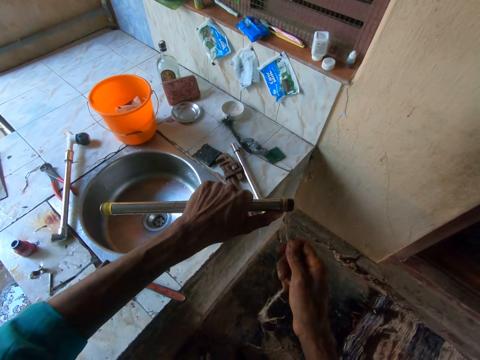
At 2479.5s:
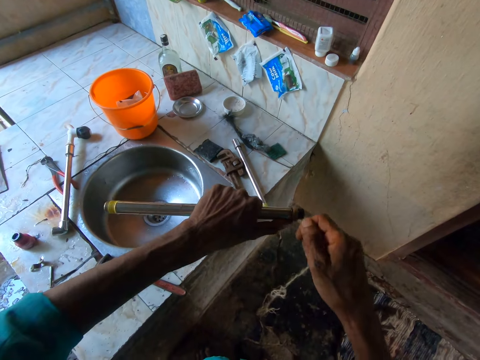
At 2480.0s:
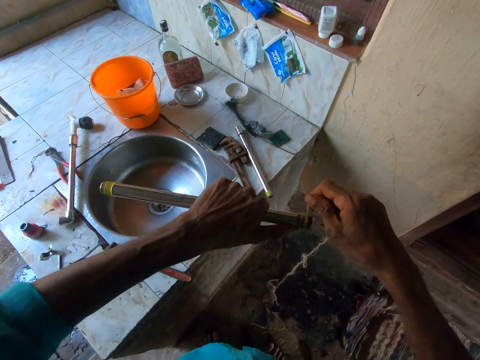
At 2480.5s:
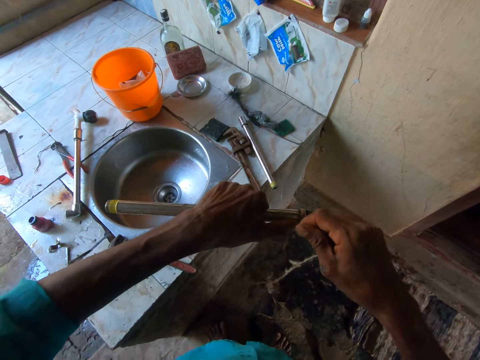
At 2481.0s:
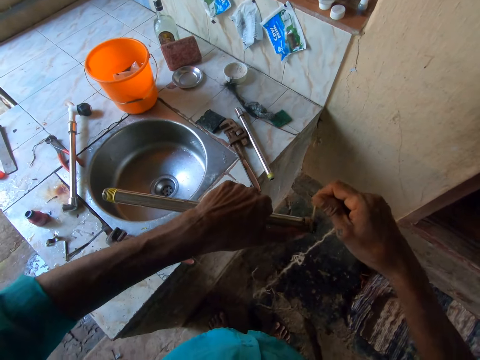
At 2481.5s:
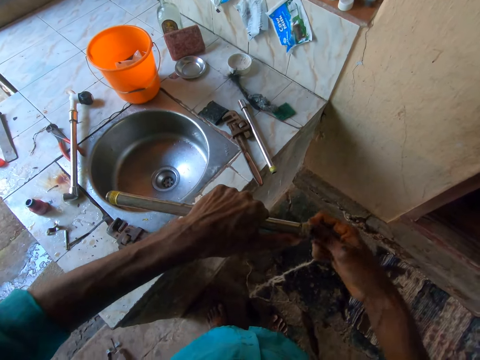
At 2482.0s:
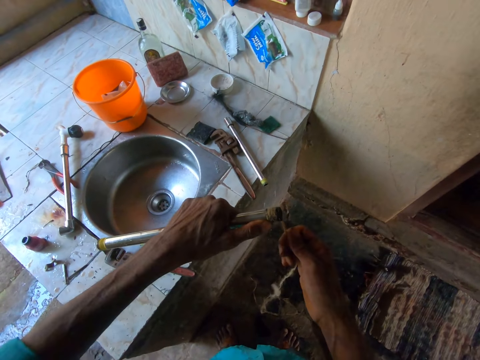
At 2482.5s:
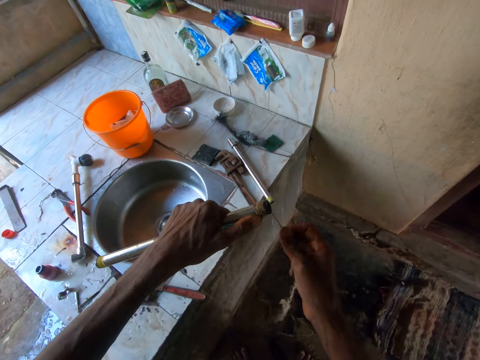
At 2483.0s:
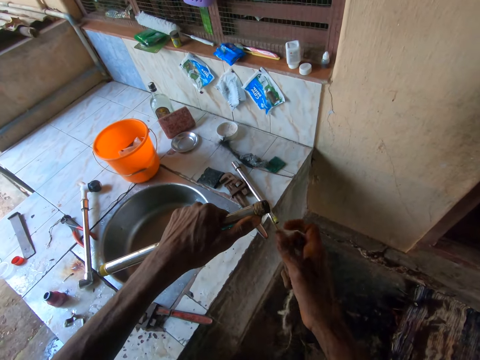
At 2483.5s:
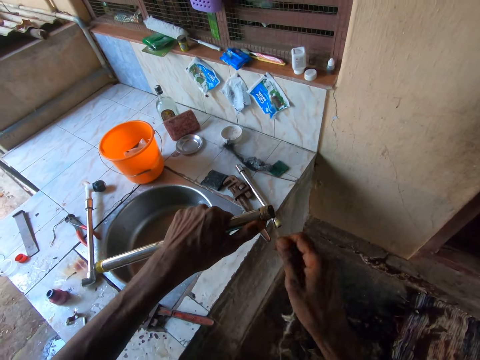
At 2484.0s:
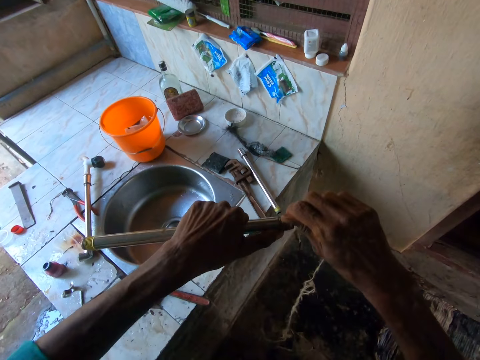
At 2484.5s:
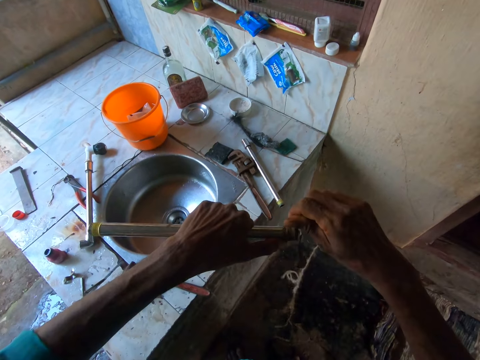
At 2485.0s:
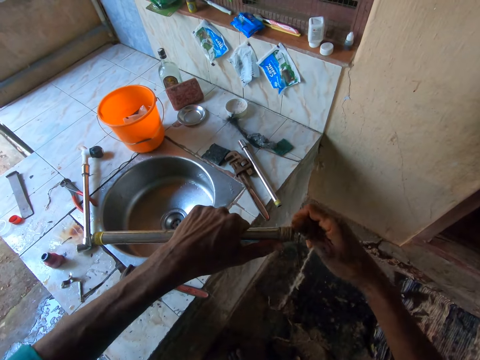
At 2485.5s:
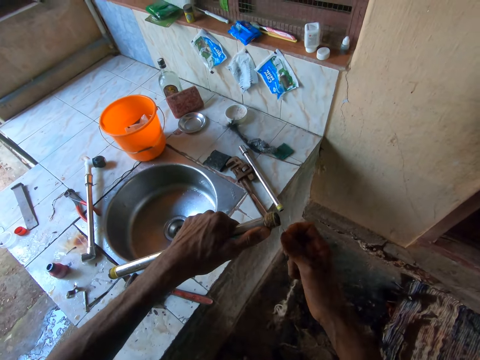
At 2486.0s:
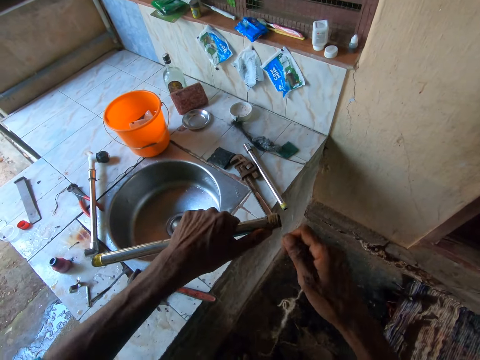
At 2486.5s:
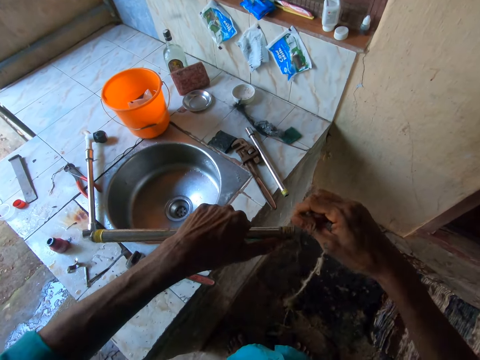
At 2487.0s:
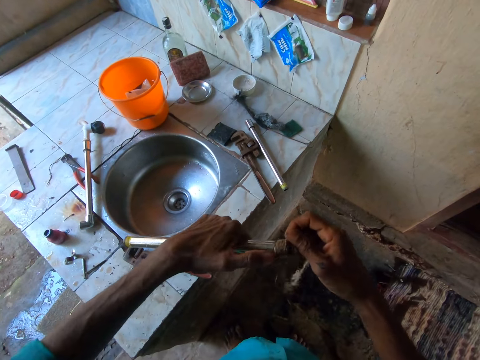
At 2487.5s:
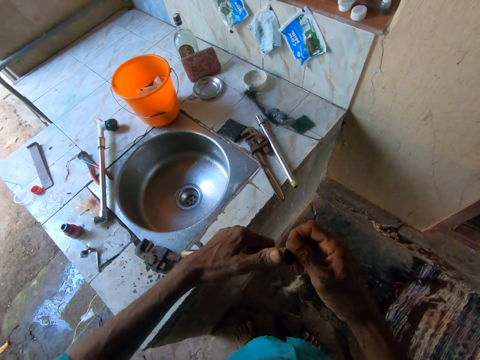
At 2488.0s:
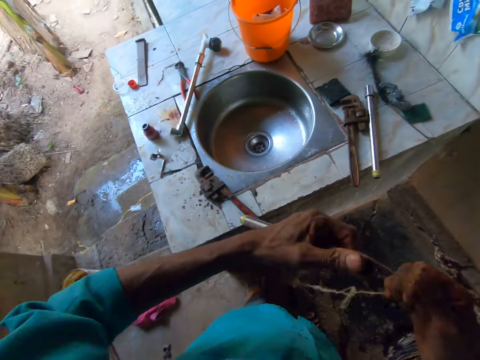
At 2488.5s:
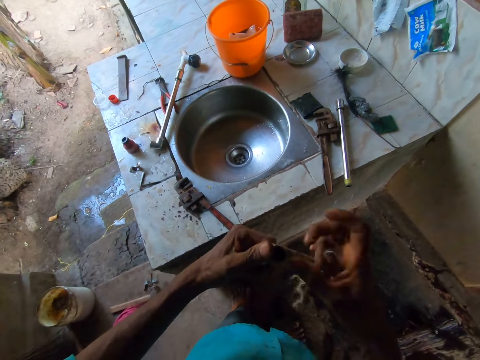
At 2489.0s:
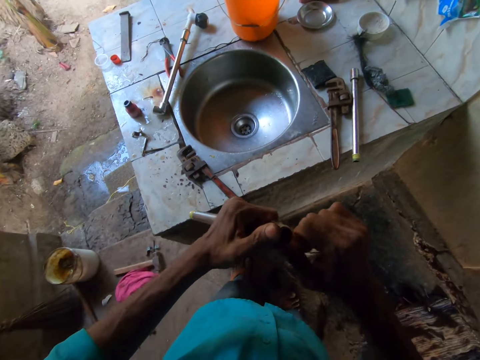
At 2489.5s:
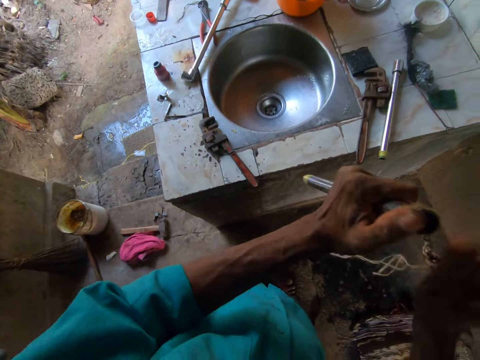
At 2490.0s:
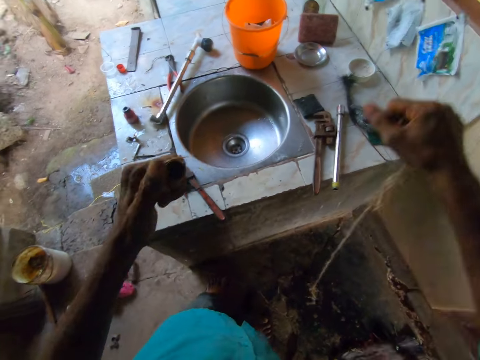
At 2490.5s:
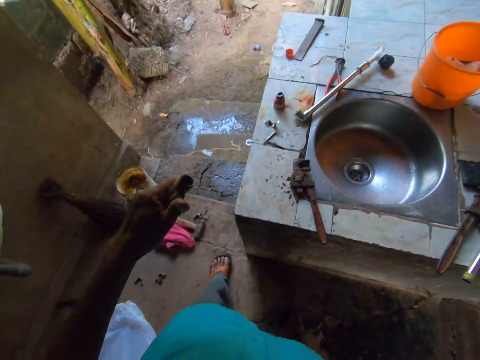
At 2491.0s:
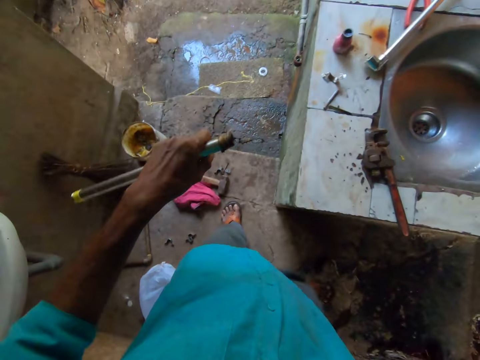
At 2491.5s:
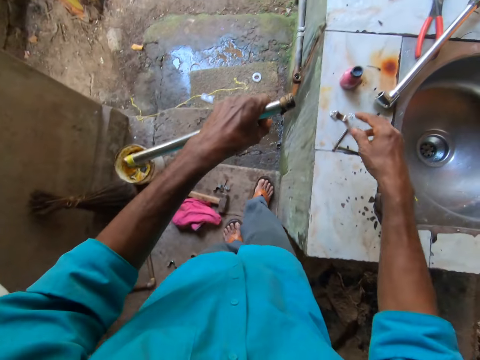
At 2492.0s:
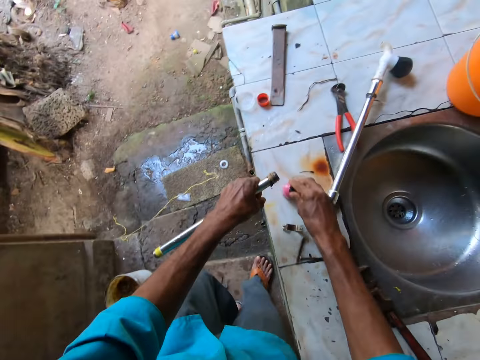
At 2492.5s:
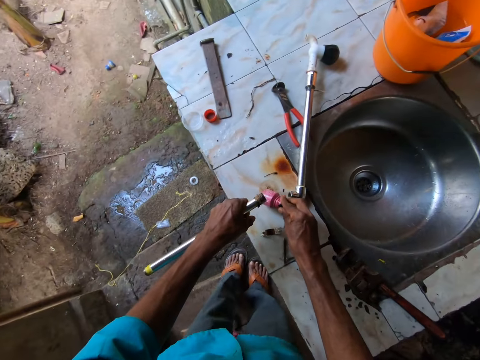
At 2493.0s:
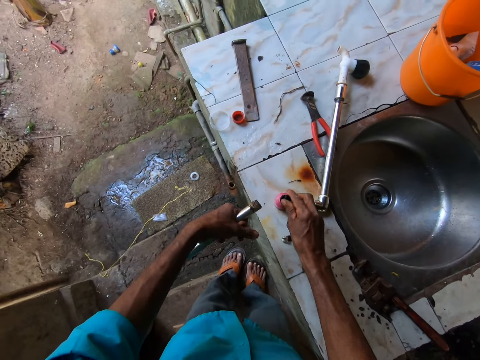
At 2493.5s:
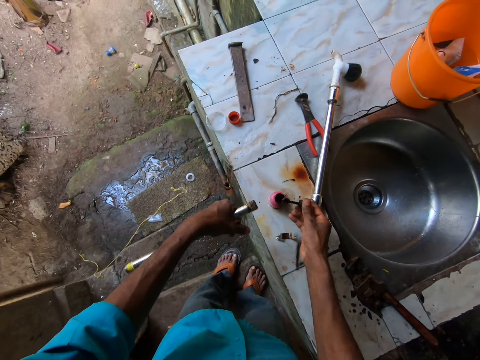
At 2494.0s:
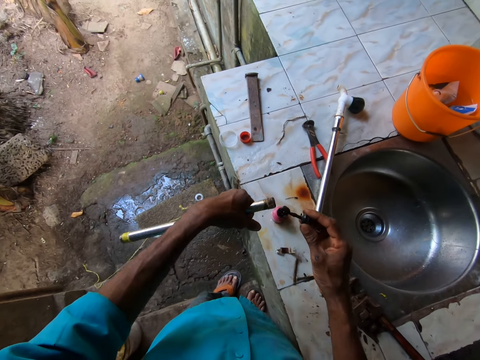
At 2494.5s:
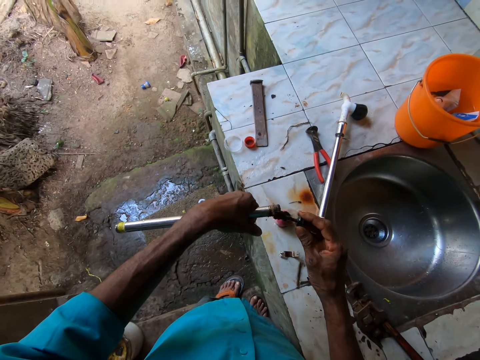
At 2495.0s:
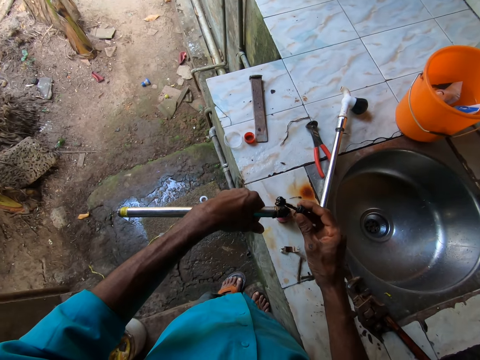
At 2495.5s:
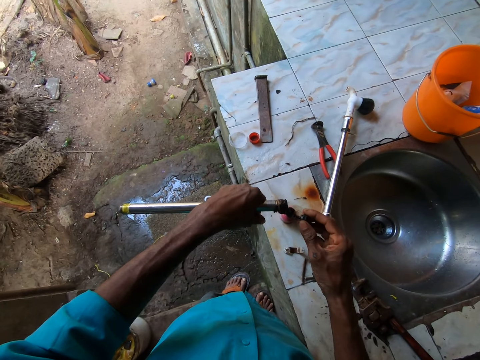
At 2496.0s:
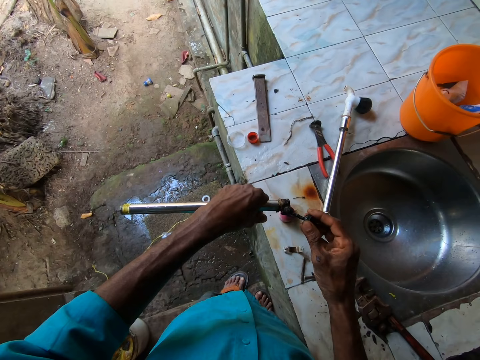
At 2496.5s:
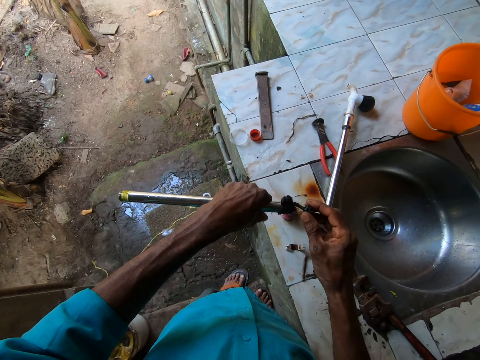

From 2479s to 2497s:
The camera wearer cuts the thread on the pipe in his left hand with his right hand. He picks up the sealant brush from the sealant can with his right hand. He puts the sealant on the pipe in his left hand with his right hand.

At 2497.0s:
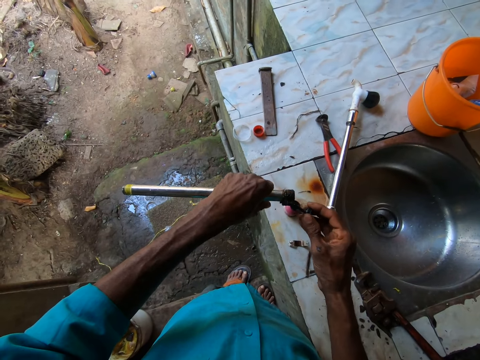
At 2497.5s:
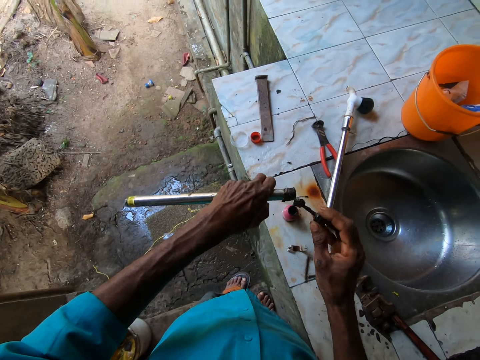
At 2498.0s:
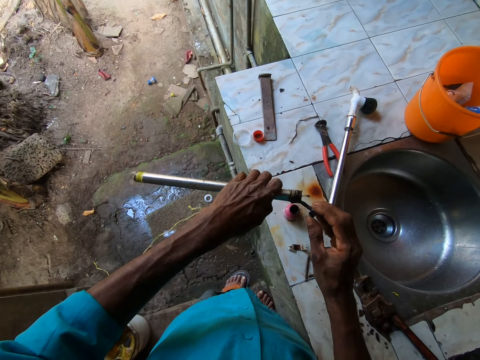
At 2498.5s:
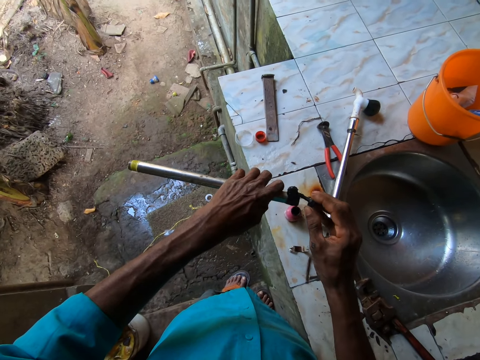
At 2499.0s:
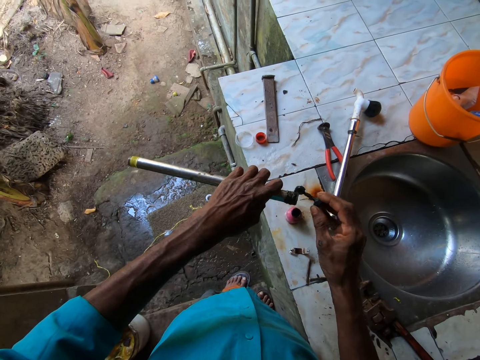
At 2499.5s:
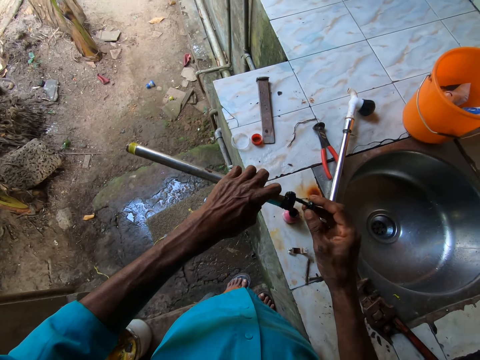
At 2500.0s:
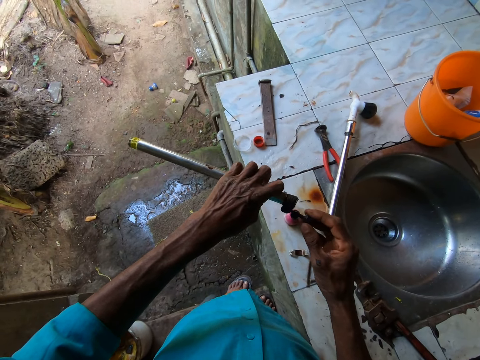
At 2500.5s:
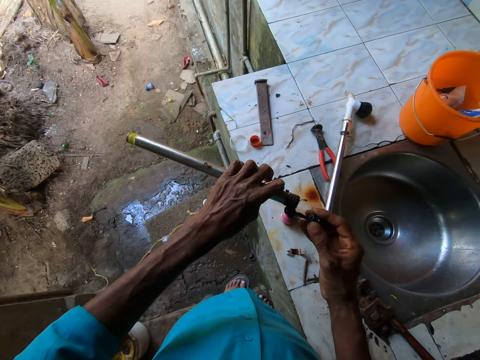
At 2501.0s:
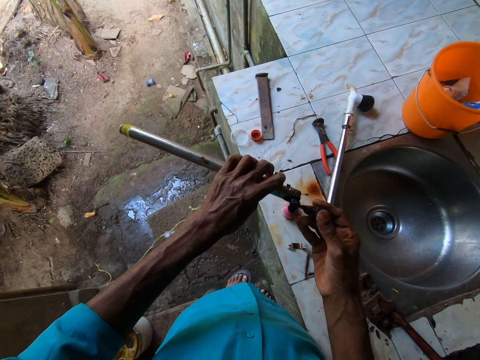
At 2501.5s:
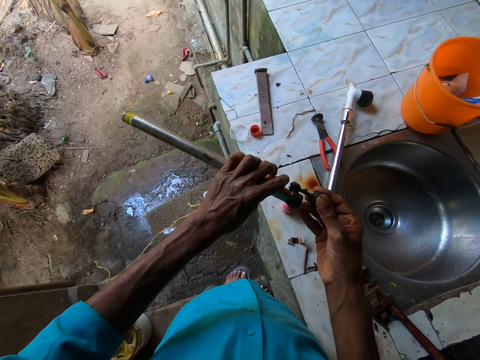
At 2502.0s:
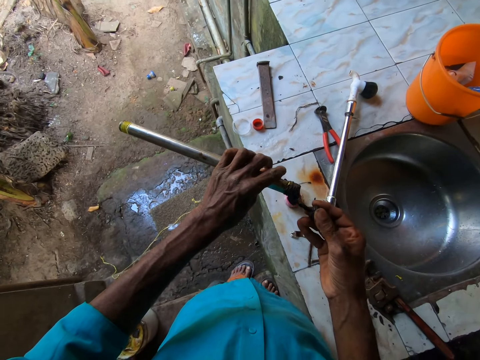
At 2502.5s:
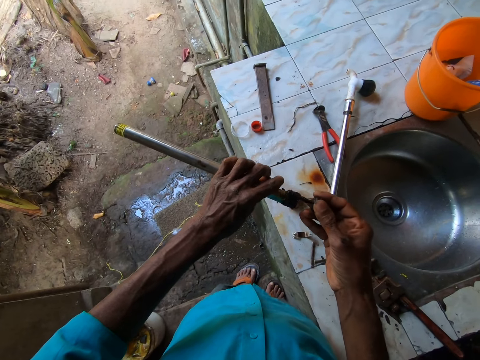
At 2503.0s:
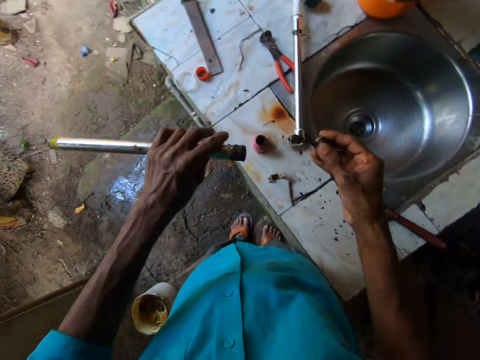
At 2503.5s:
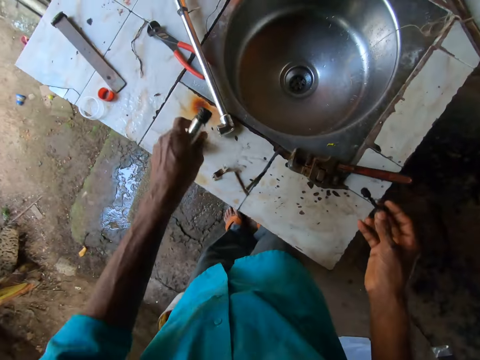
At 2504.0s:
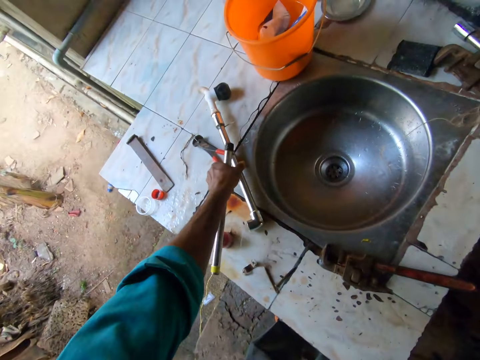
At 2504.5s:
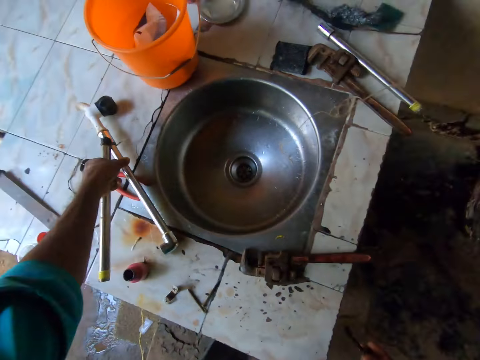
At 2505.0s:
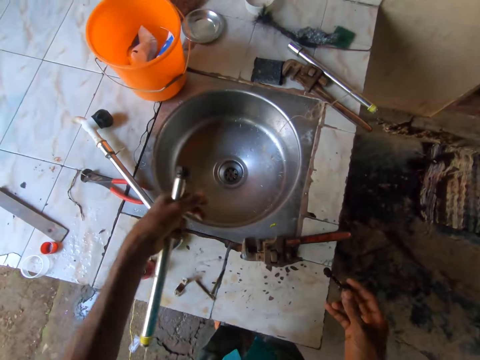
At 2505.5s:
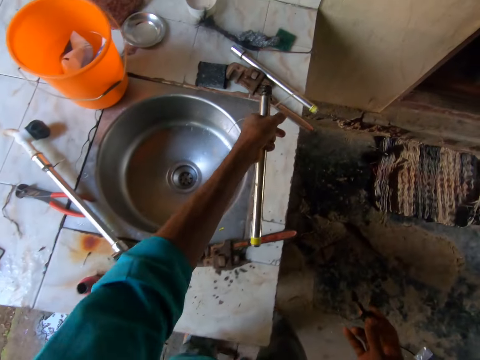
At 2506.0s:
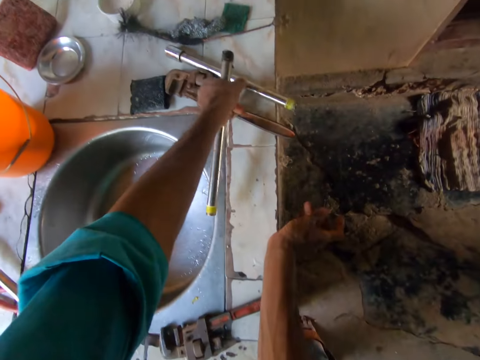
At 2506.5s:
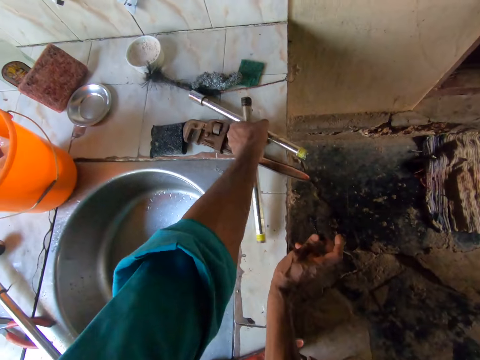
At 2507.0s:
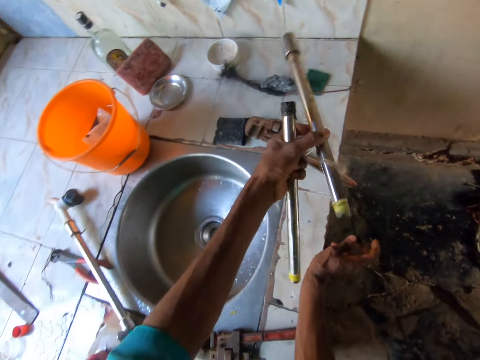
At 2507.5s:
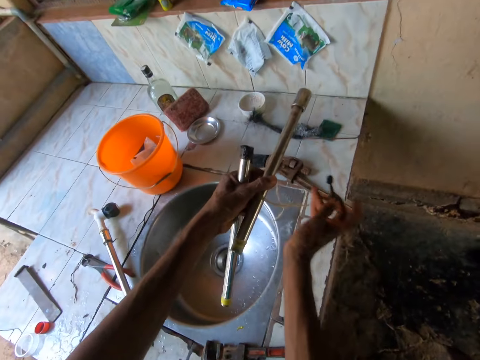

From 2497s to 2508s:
The camera wearer picks up the pipe on the counter top with his left hand.
